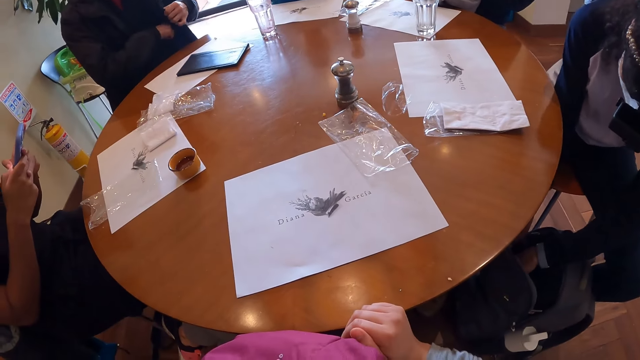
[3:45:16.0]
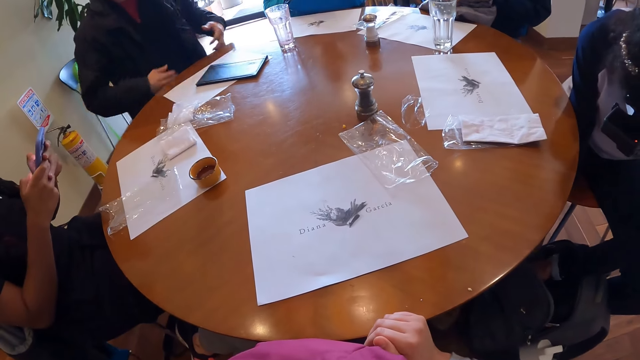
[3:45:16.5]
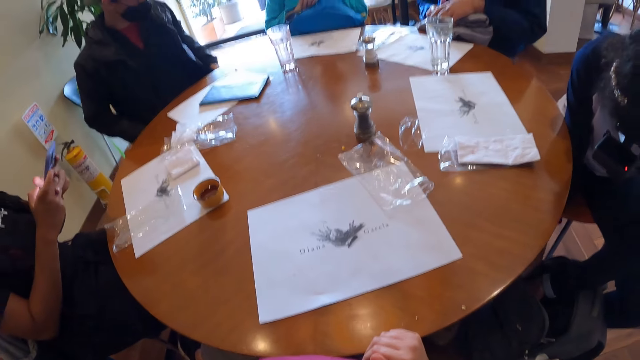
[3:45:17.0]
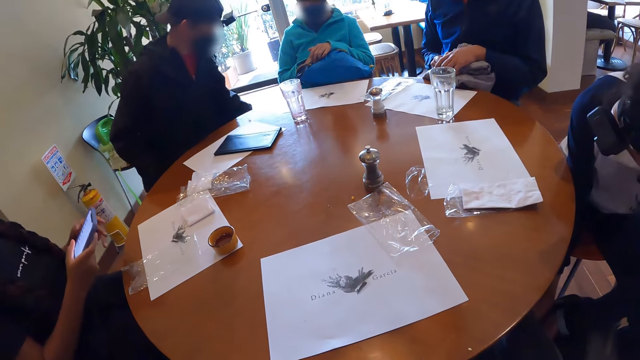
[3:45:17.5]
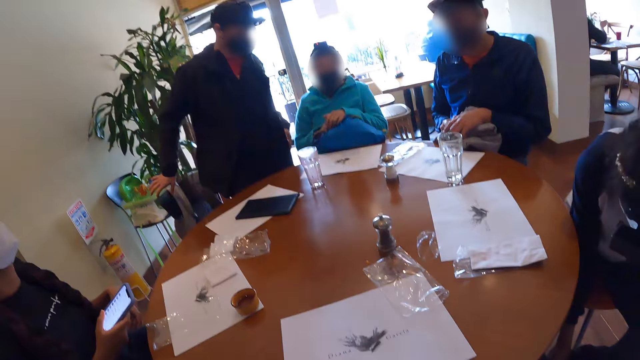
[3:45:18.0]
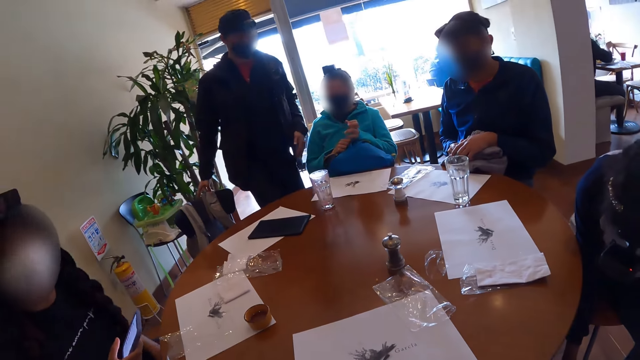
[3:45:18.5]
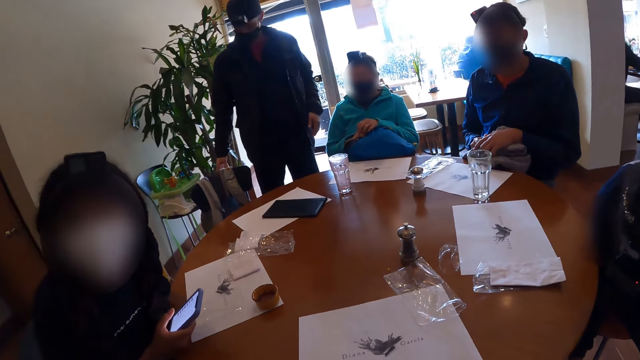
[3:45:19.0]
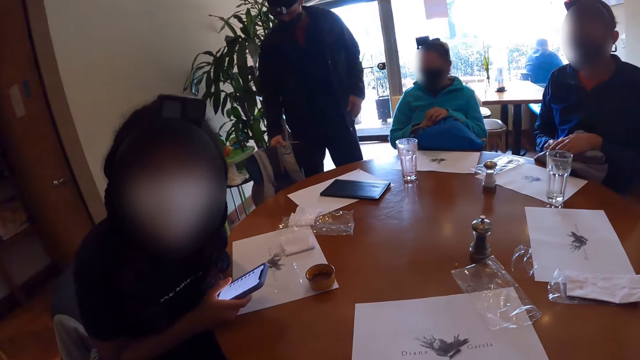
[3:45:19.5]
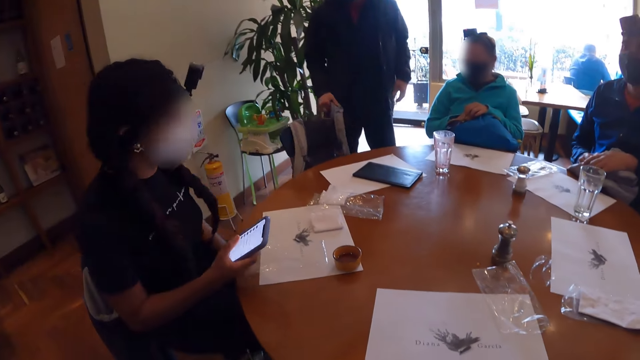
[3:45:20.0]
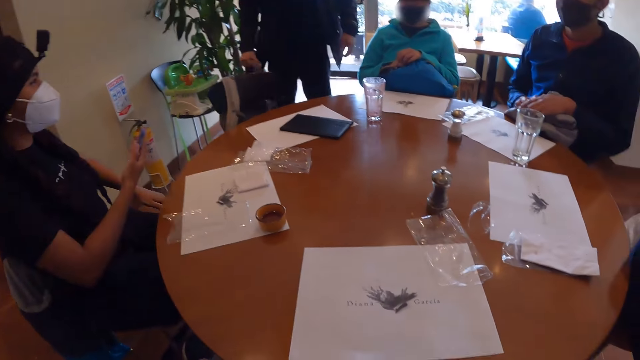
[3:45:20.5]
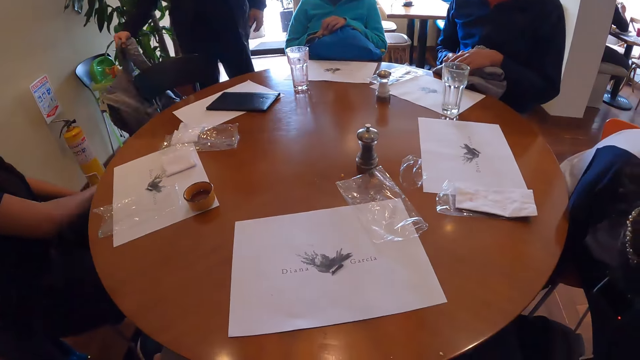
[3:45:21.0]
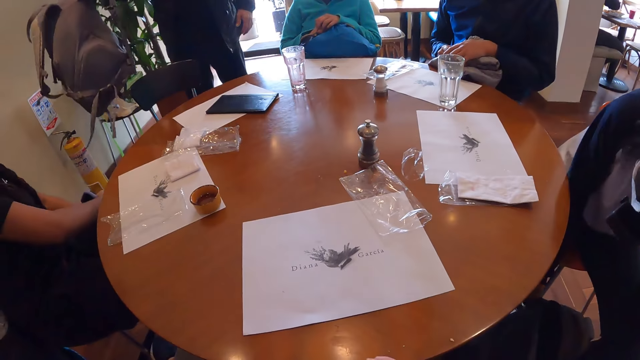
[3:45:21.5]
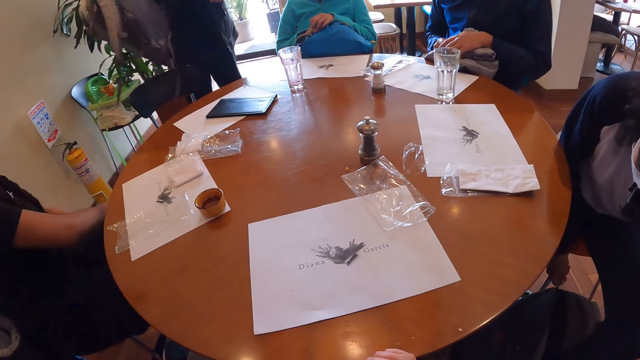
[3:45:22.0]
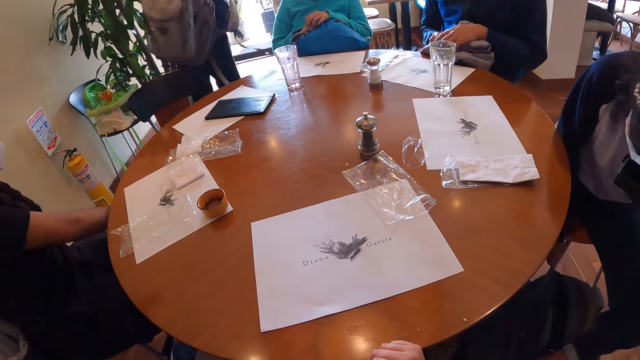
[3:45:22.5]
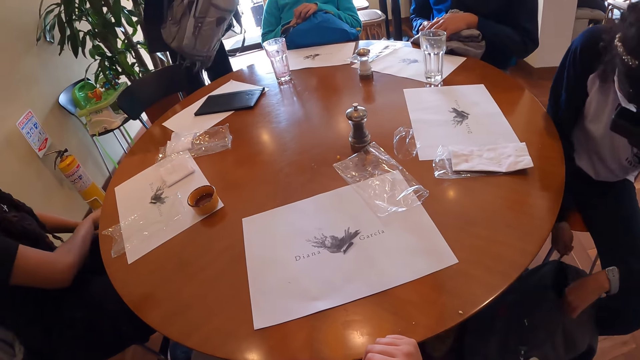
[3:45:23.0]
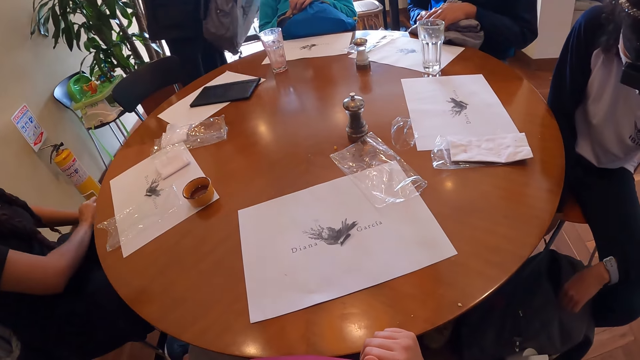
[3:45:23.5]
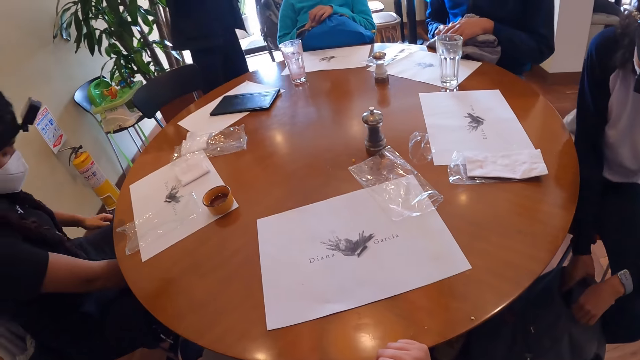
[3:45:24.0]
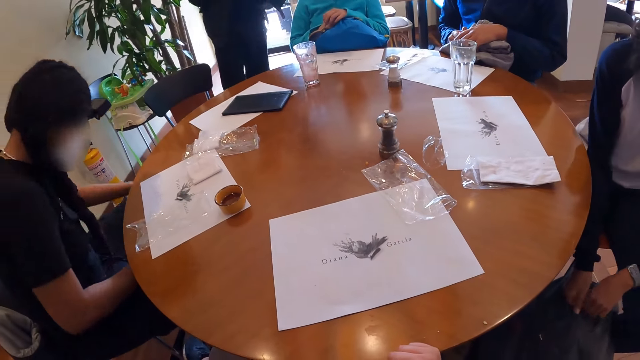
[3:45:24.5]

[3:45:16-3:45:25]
A man stands up from a chair. A woman interacts with the camera wearer. The man removes a bag from the chair with his right hand. The woman puts the phone in a bag on the floor with her right hand. The man wears the bag on his back with both hands.

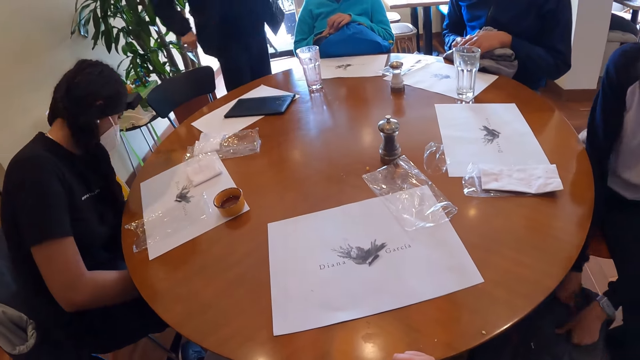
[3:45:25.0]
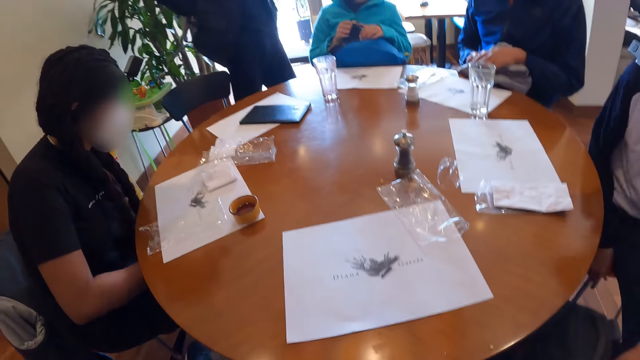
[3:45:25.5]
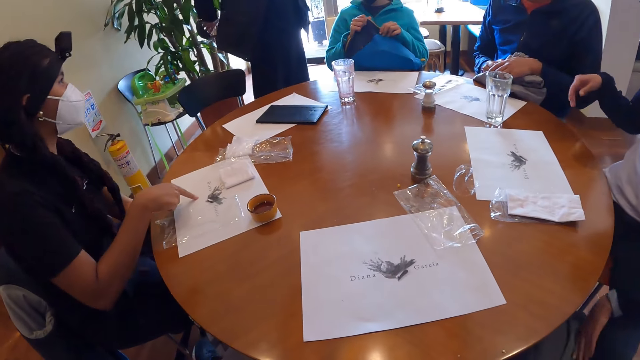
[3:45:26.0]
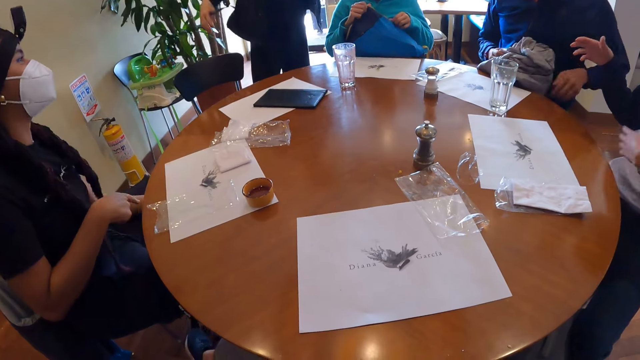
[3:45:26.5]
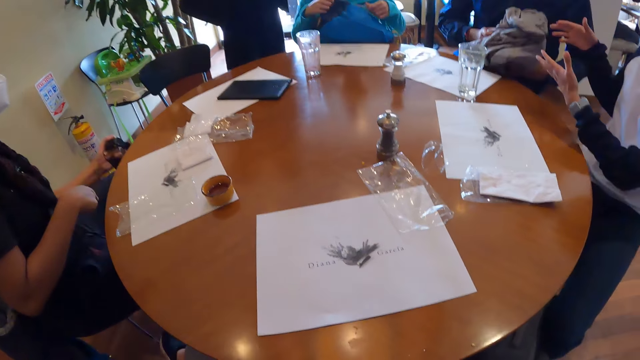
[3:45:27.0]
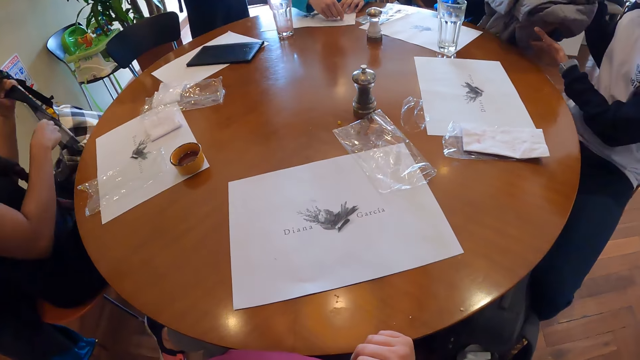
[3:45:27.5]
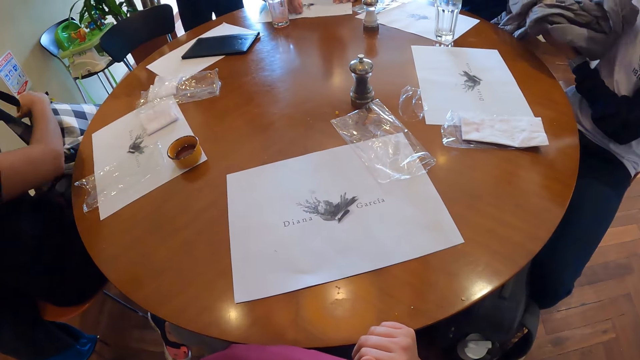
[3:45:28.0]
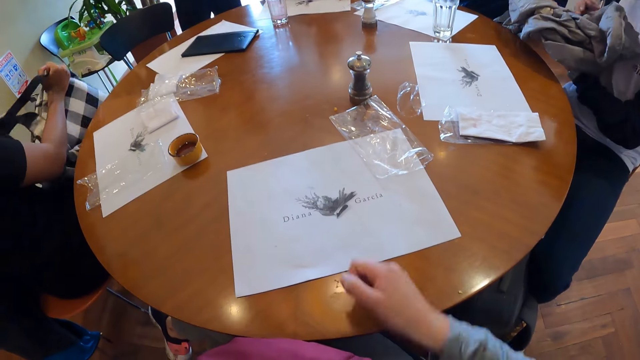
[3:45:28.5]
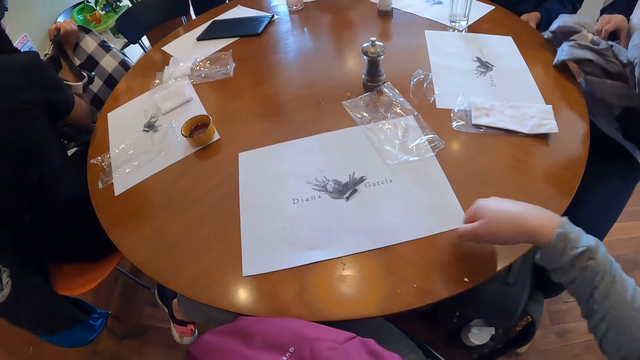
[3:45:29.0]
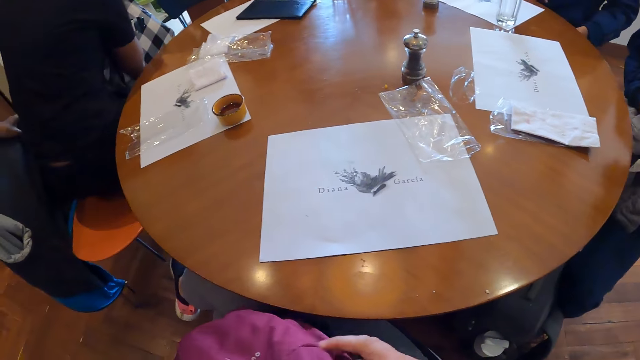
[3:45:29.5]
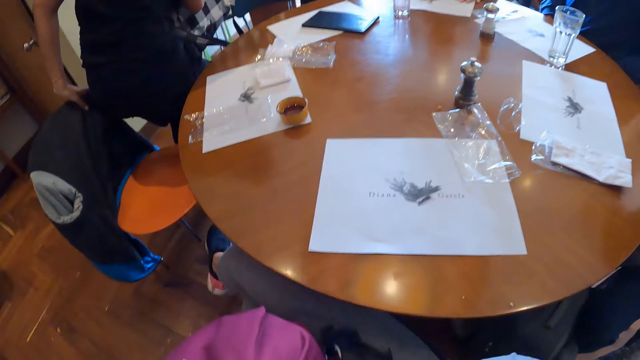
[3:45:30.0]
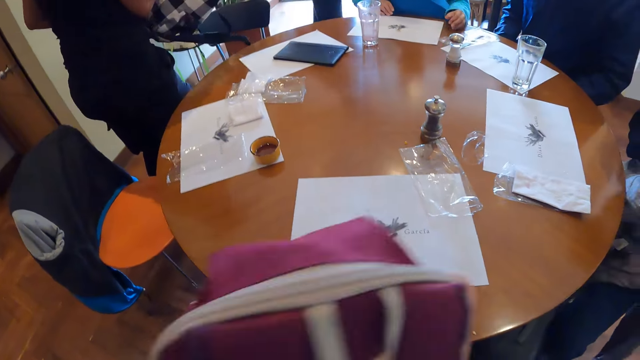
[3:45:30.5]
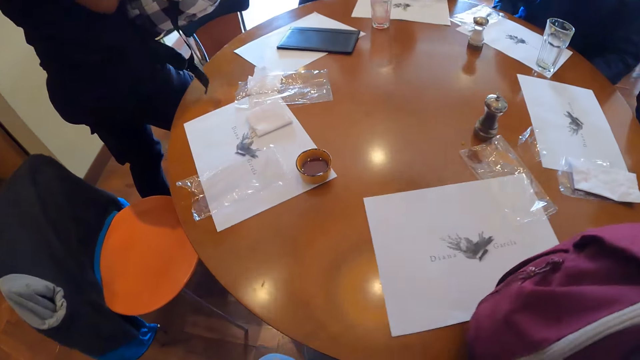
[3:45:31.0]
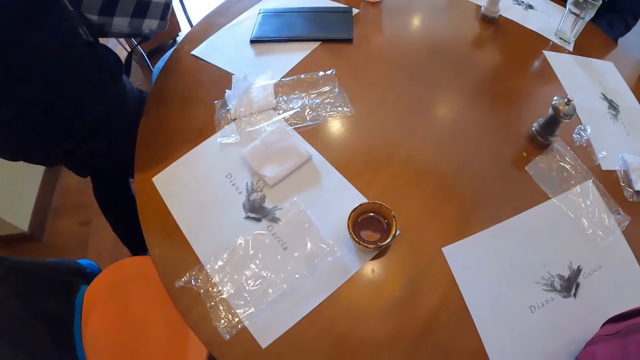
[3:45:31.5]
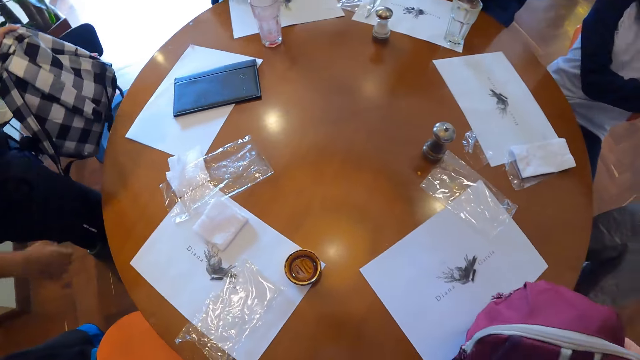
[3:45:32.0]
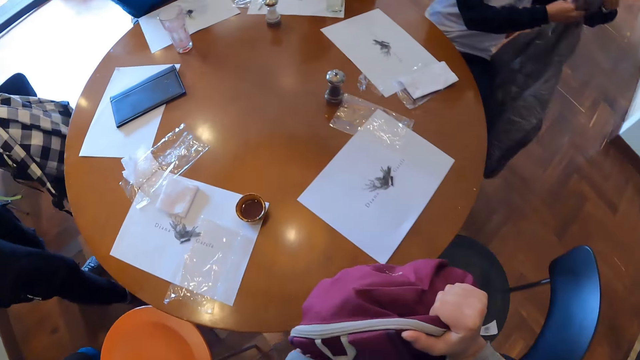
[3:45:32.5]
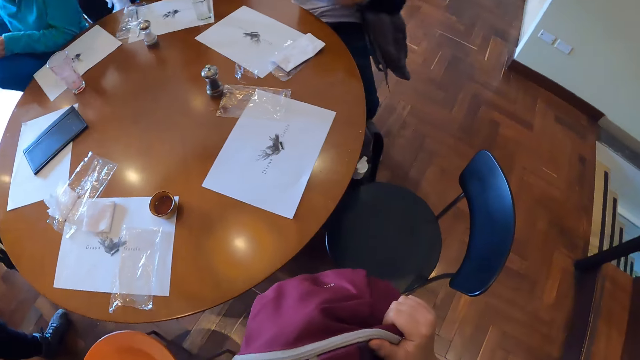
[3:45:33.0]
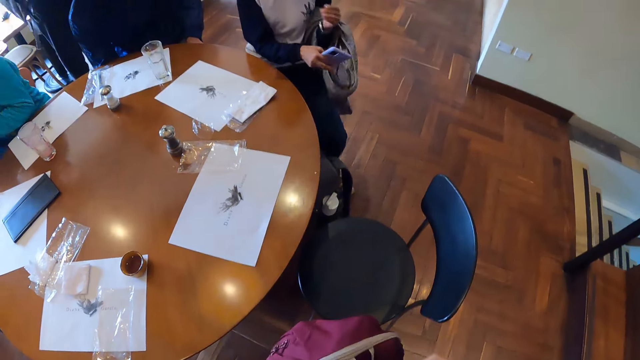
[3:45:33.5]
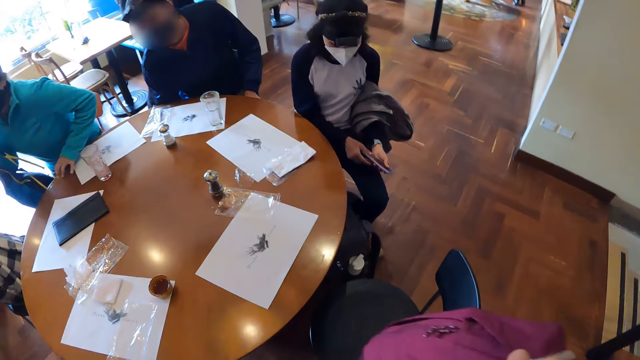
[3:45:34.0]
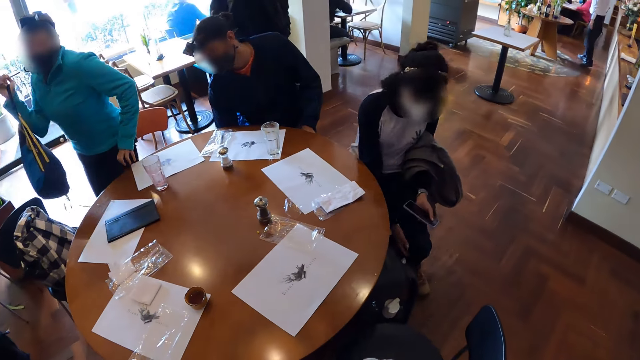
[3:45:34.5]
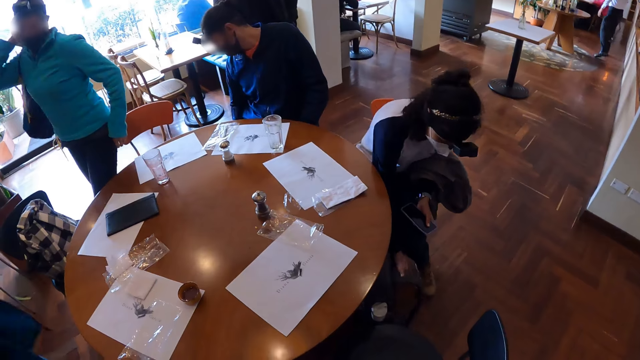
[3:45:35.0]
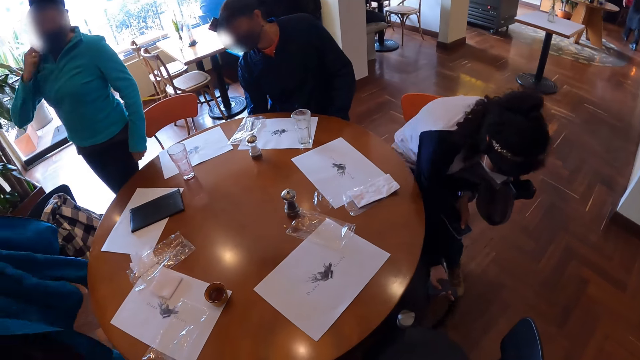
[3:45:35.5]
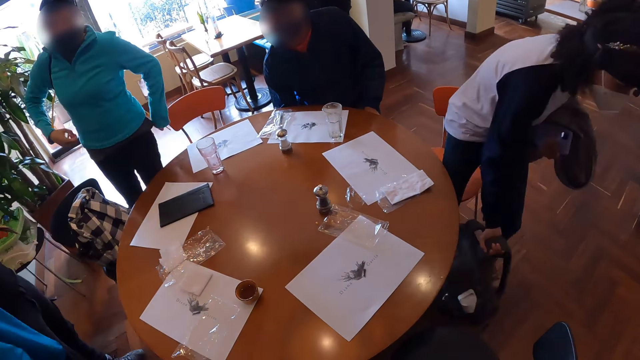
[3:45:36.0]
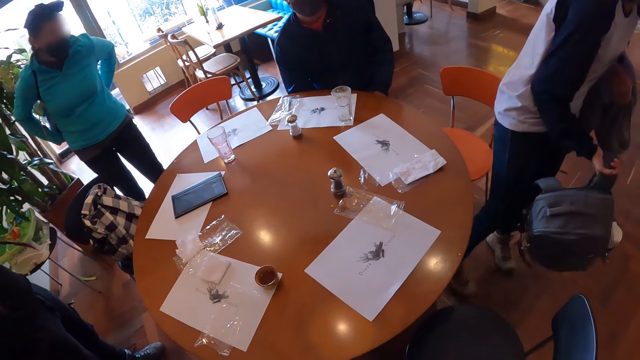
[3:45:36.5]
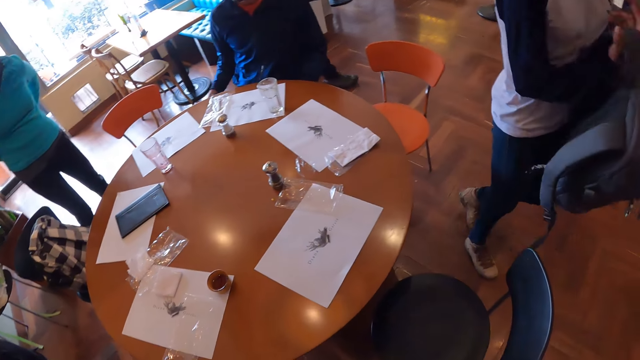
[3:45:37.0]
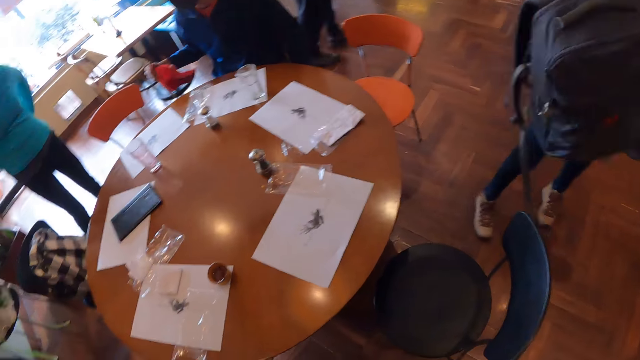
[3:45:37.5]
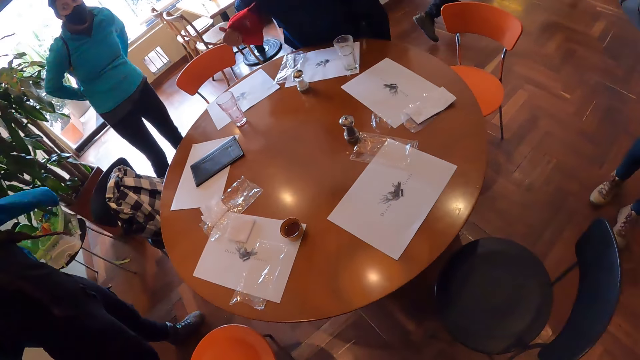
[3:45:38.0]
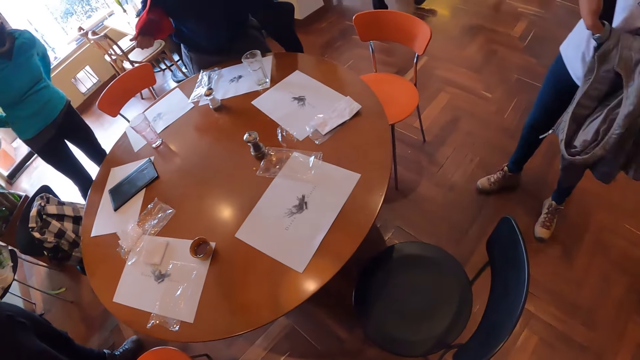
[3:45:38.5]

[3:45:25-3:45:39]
The man wears the bag over his right hand. A woman points on a sheet on the table with her right index finger. The woman picks up the bag from the floor with her left hand. Another woman collects a jacket from a third woman with both hands. The camera wearer lifts her right hand from the table. She picks her bag up from the ground with her right hand. She puts the bag on the table. She picks up the bag from the table. She looks around. The second woman picks up a bag from the ground with her right hand. The second woman wears the bag on her back with her right hand.
